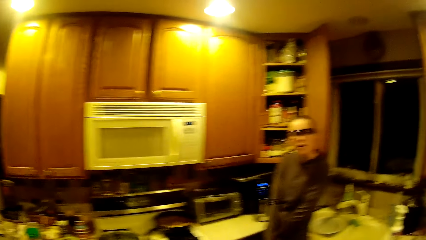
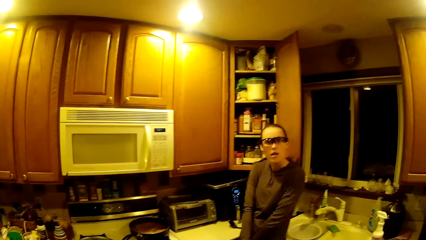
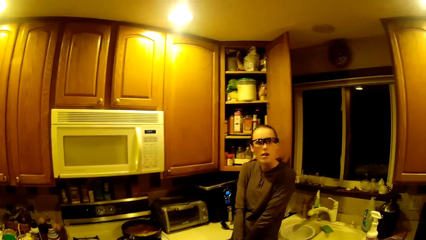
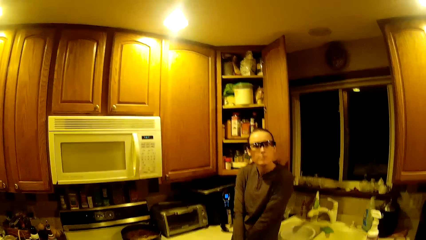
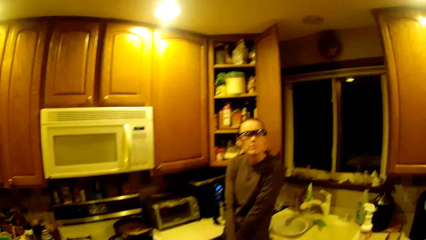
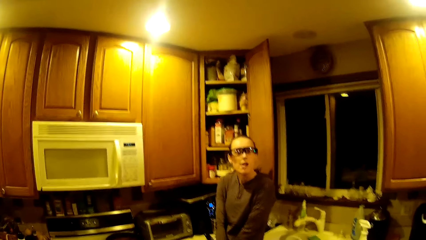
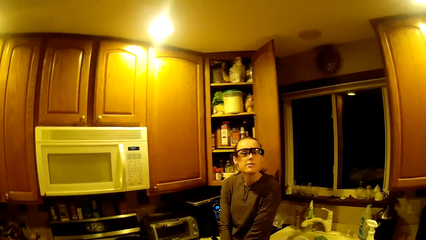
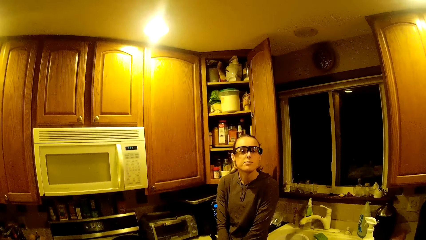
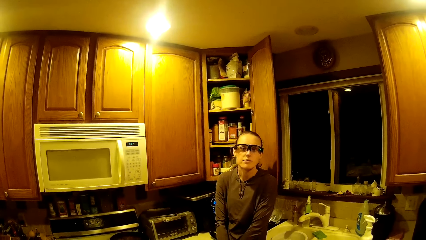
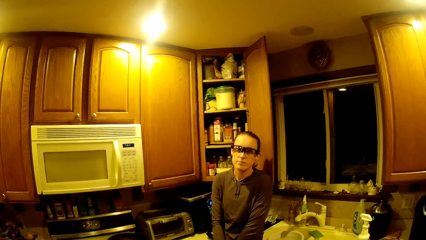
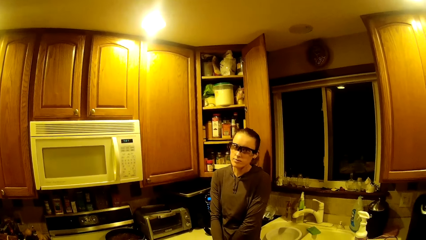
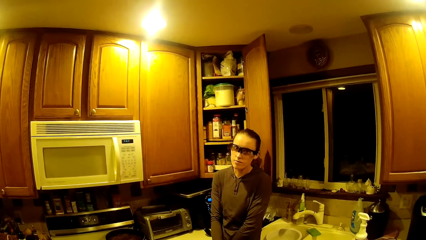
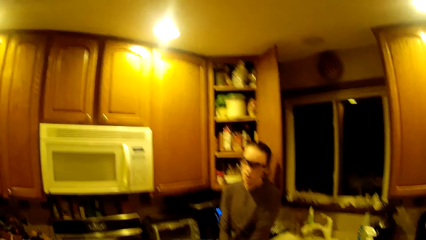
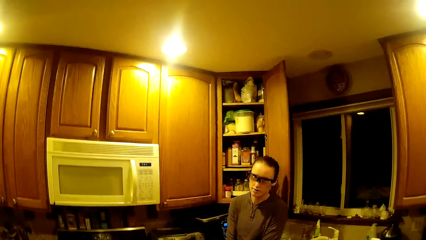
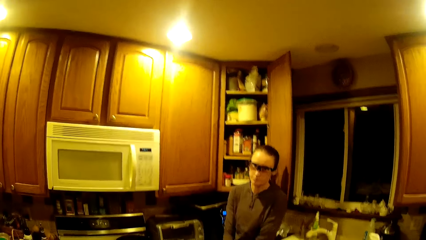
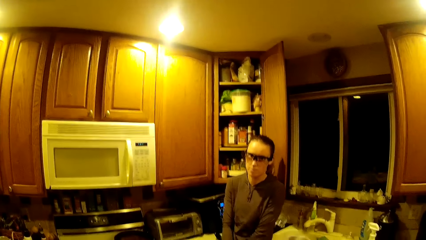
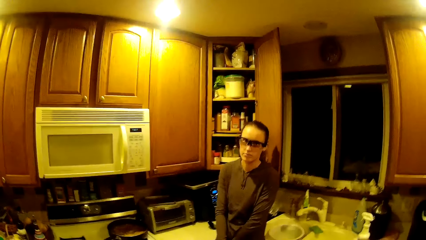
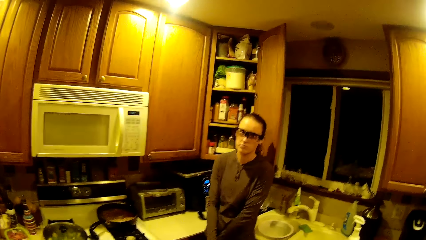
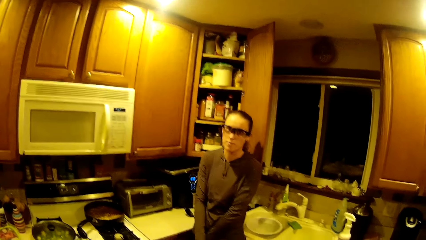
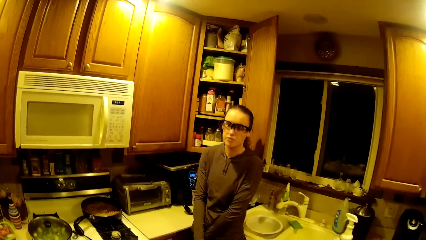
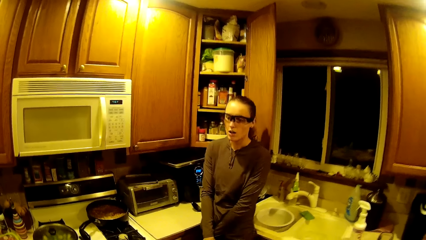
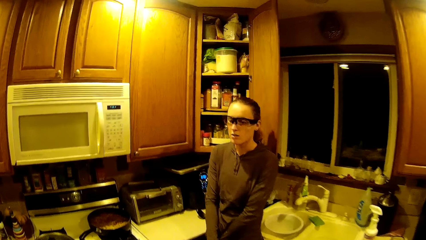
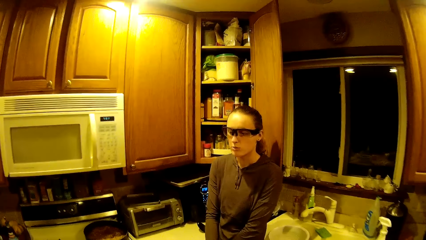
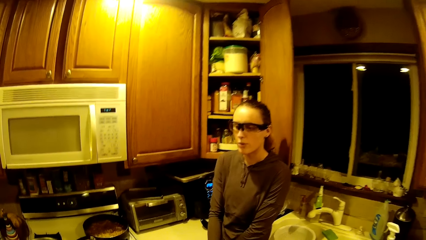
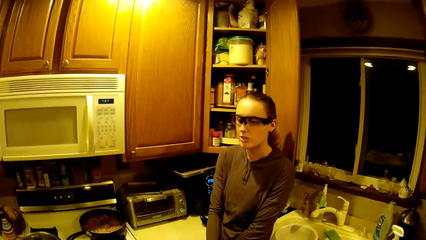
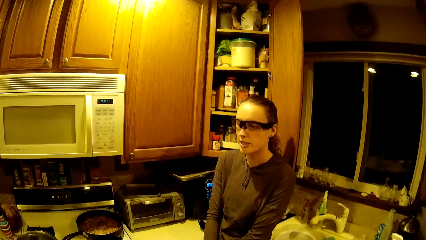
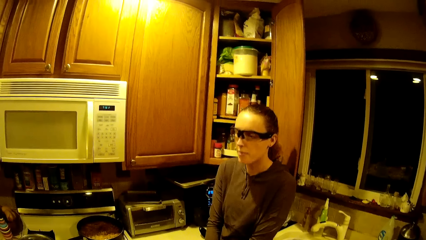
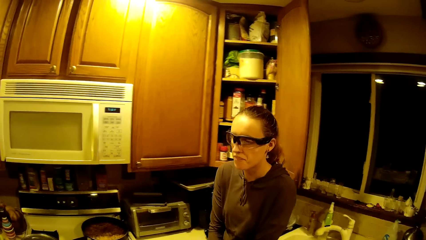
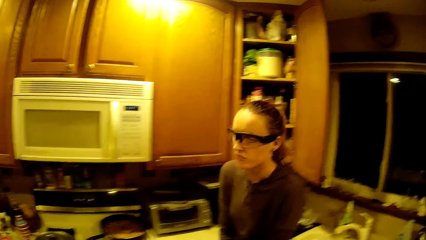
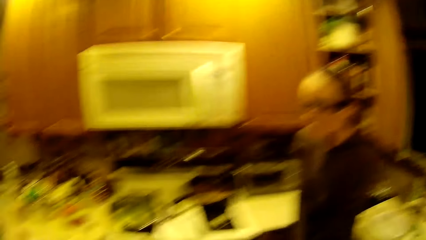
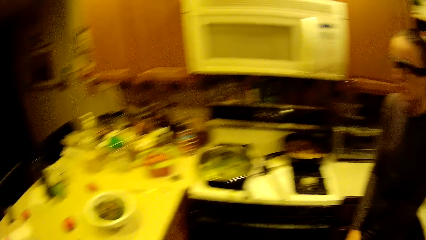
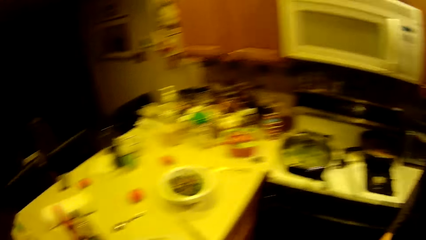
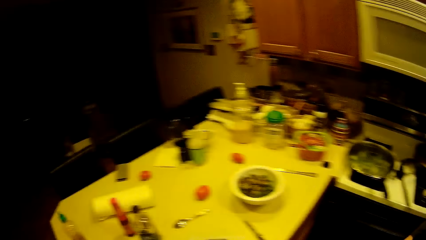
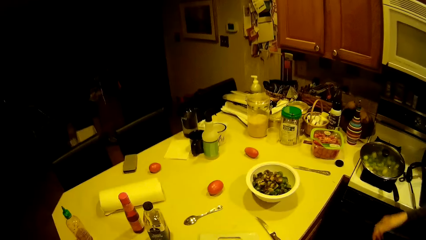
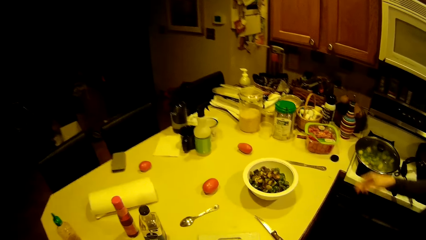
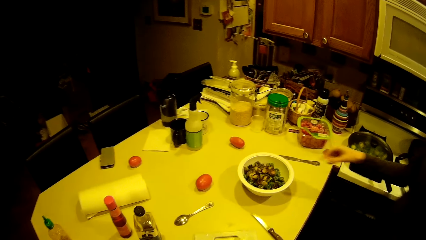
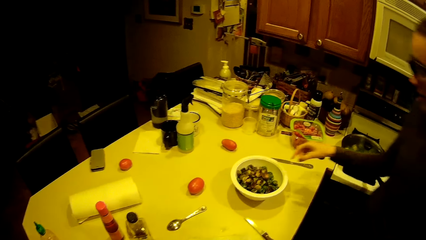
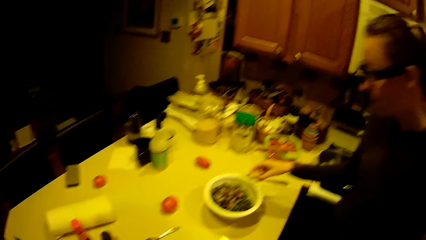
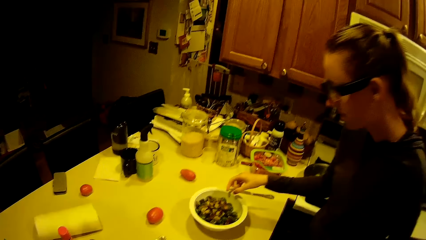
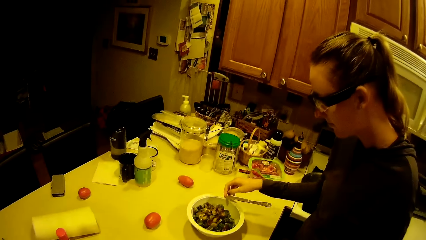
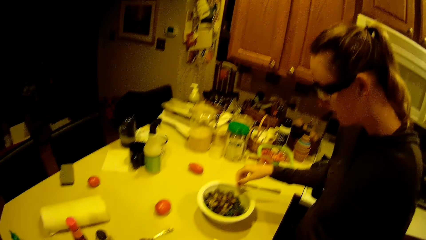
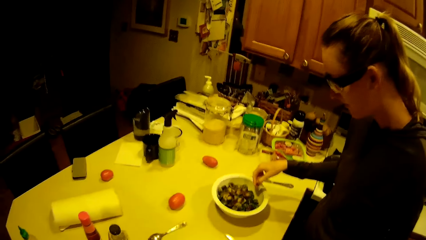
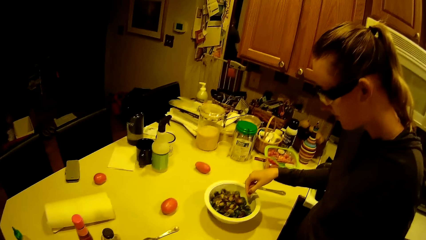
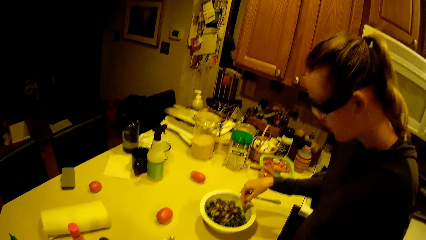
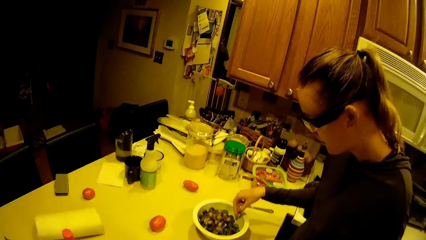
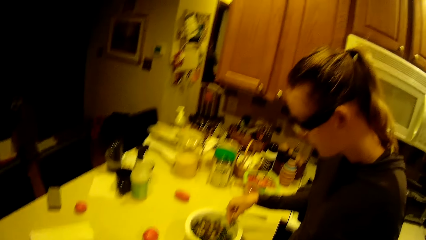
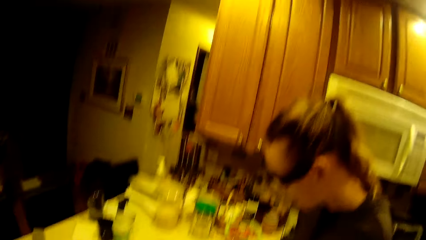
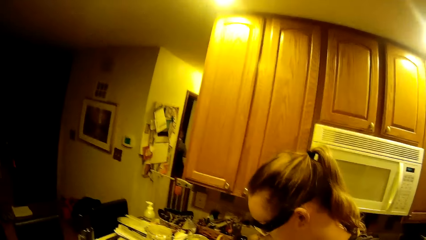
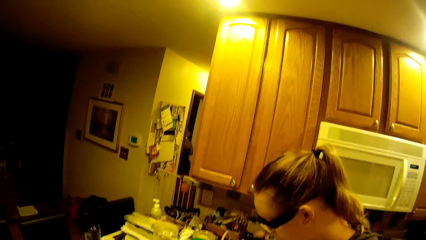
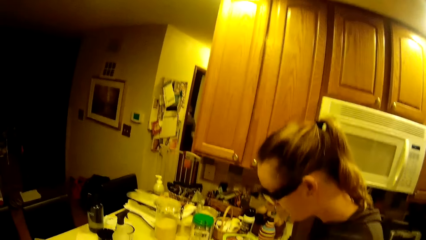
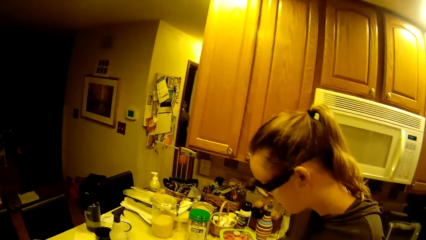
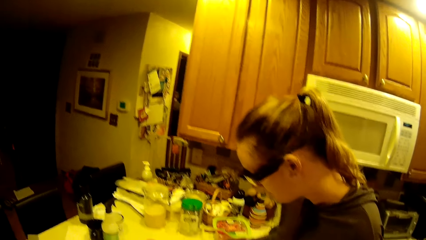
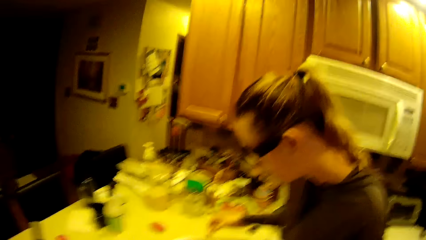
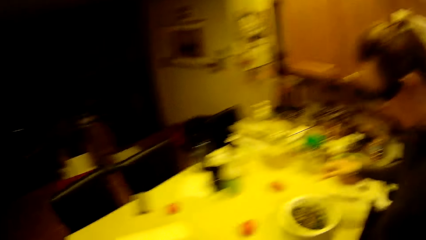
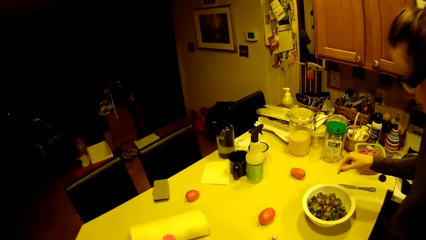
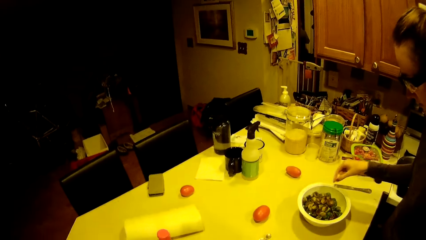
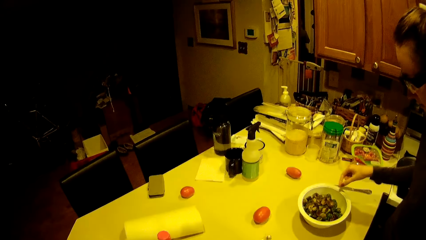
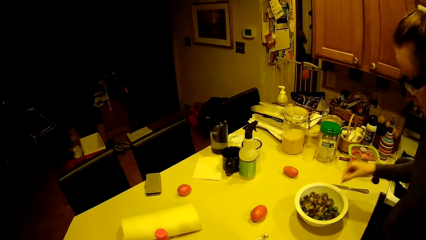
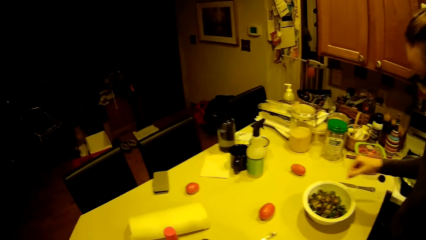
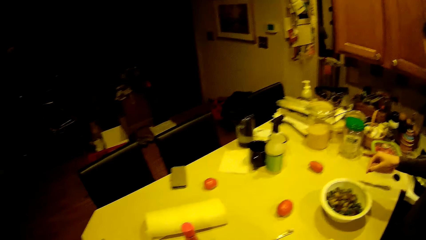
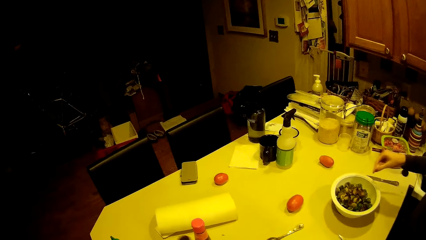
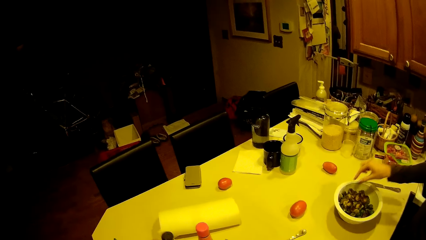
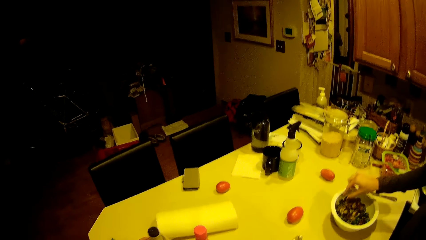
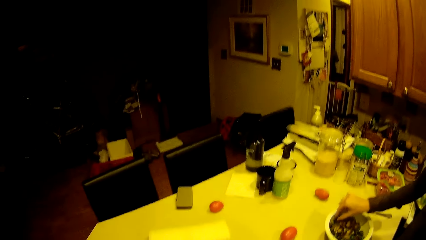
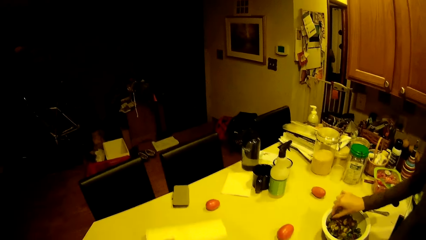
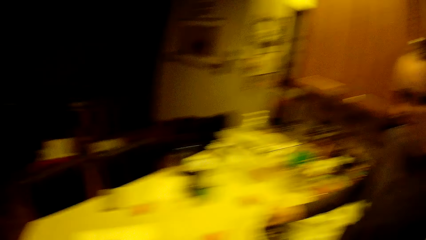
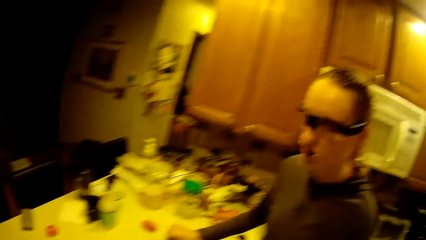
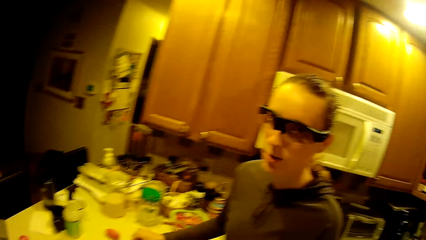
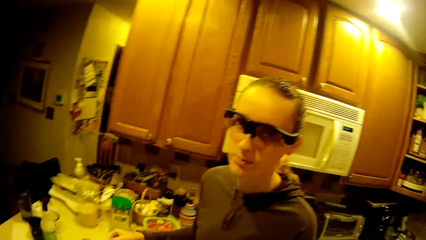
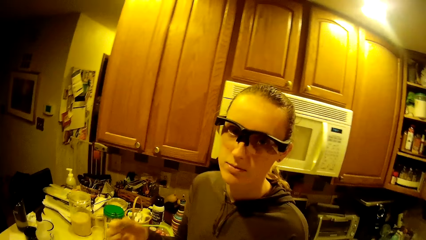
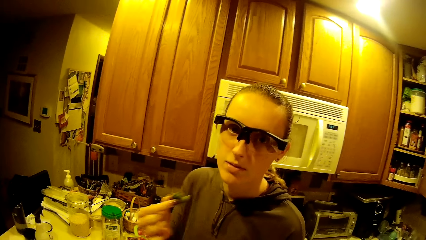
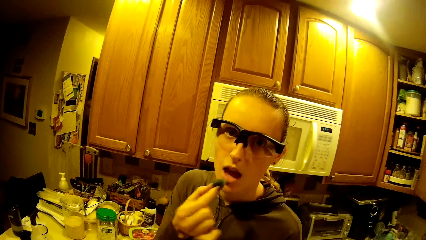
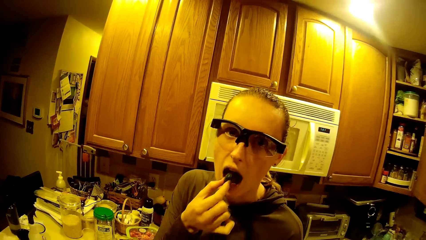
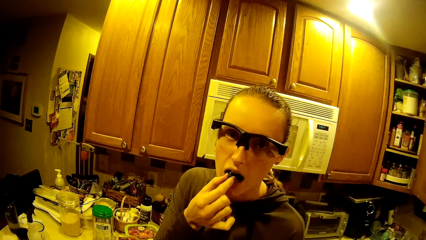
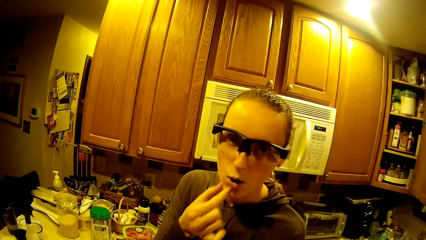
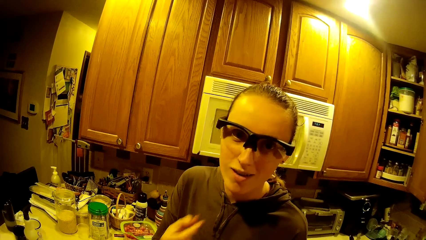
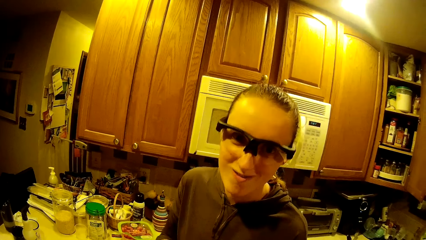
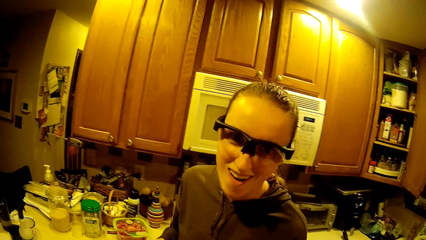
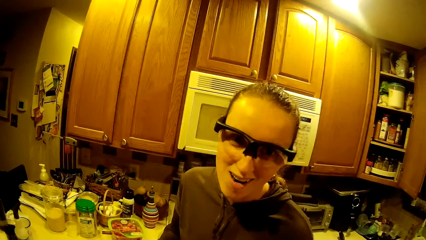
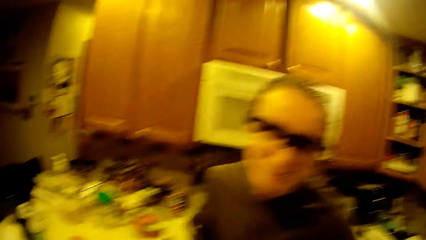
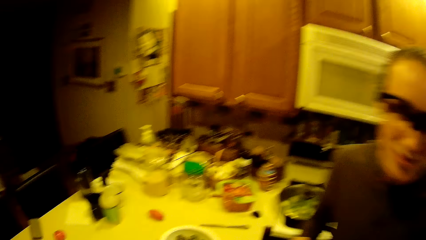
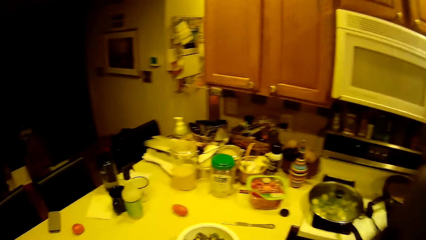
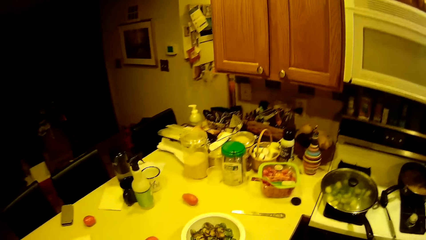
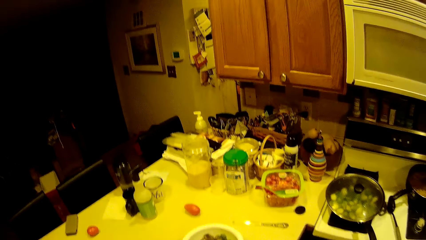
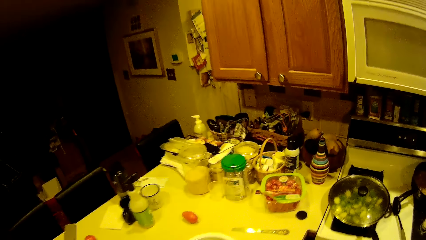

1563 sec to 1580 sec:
A woman looks at the camera wearer. The woman walks around the kitchen, looks at something, takes a green bean from the filter to her mouth, and eats something.
